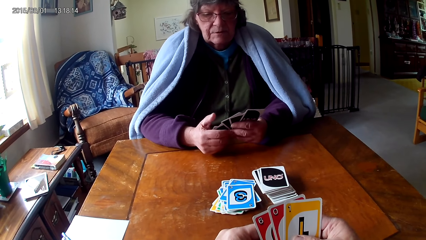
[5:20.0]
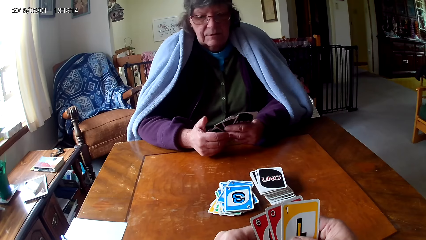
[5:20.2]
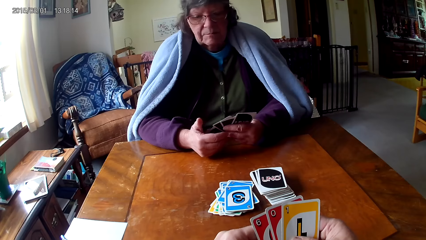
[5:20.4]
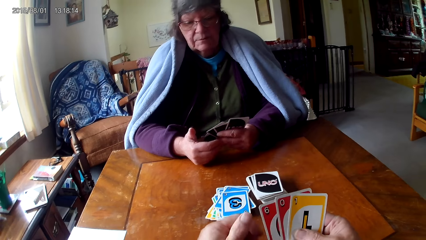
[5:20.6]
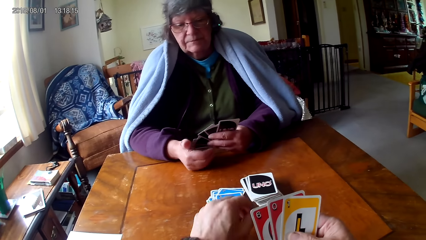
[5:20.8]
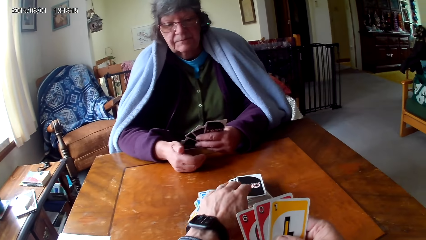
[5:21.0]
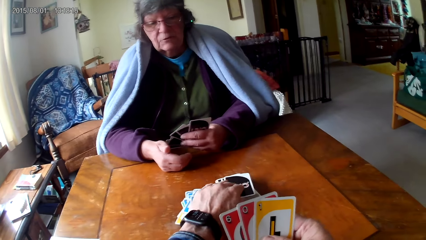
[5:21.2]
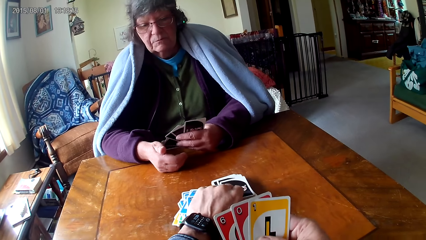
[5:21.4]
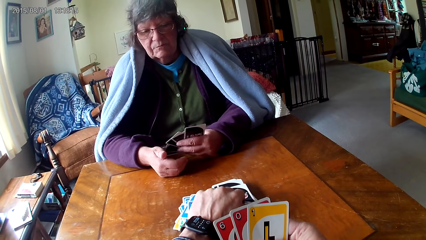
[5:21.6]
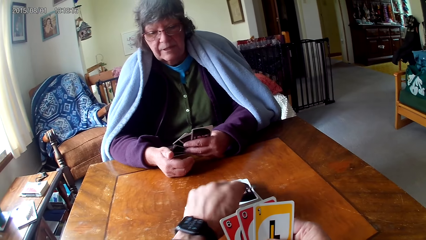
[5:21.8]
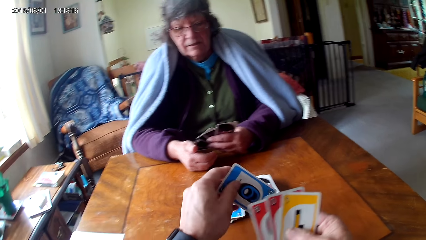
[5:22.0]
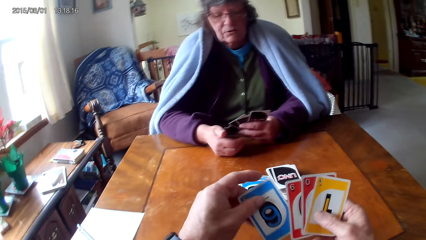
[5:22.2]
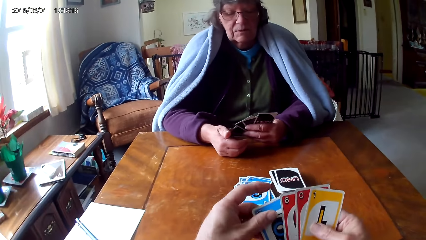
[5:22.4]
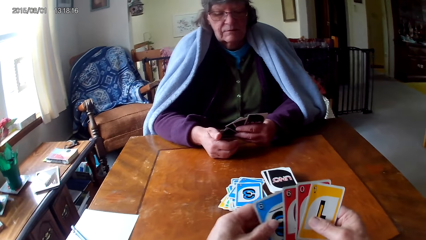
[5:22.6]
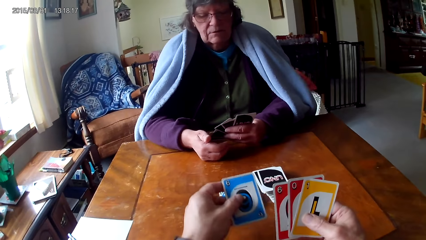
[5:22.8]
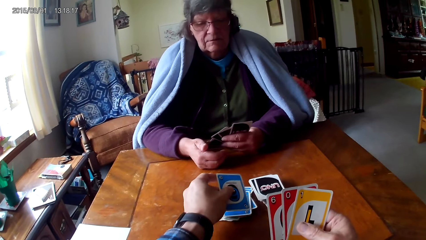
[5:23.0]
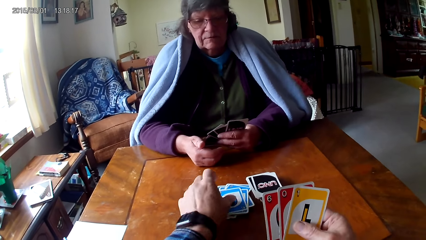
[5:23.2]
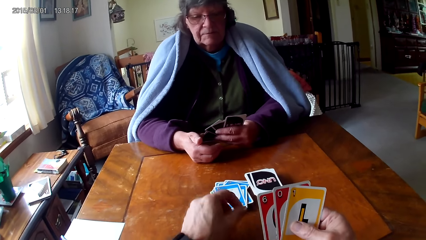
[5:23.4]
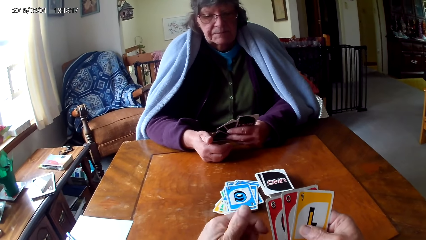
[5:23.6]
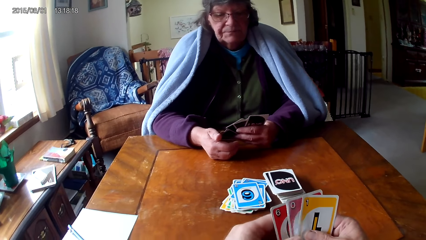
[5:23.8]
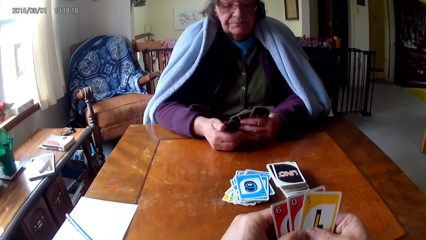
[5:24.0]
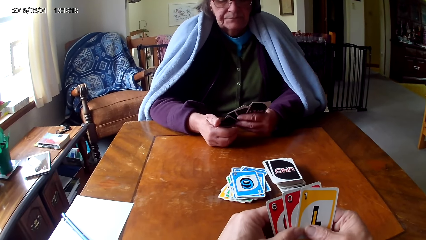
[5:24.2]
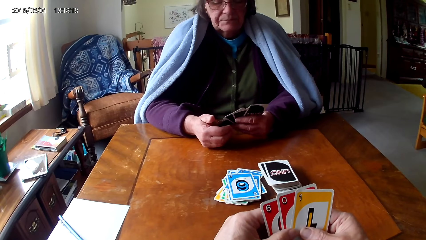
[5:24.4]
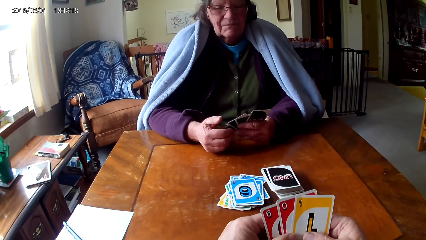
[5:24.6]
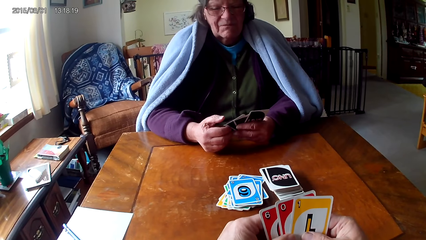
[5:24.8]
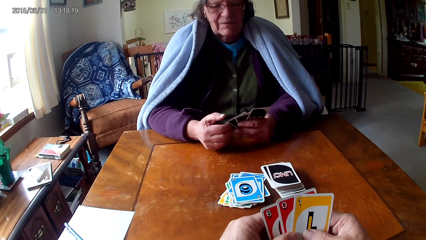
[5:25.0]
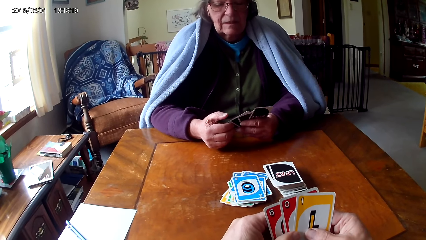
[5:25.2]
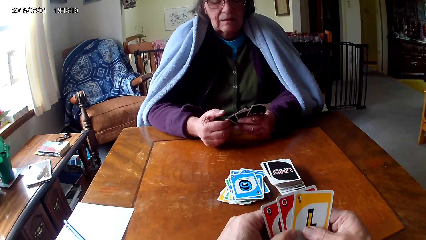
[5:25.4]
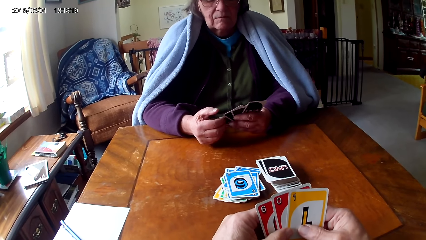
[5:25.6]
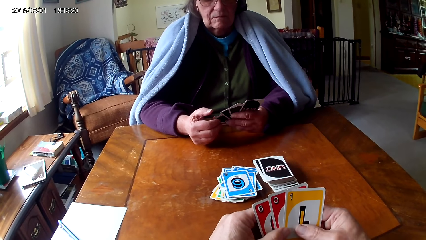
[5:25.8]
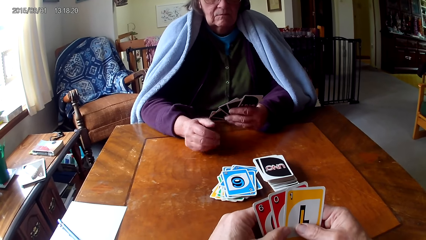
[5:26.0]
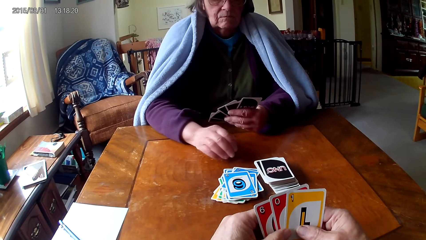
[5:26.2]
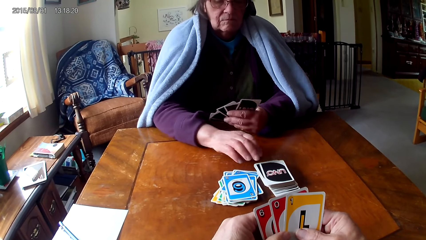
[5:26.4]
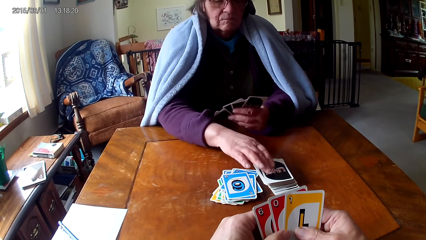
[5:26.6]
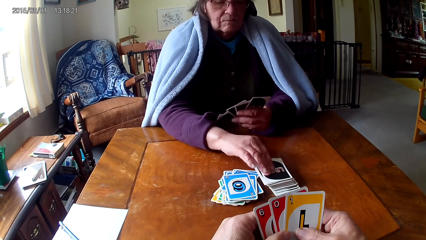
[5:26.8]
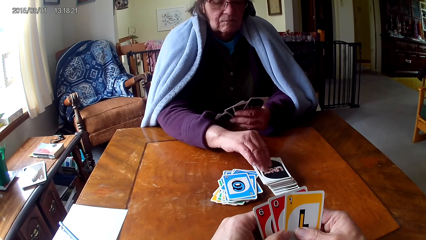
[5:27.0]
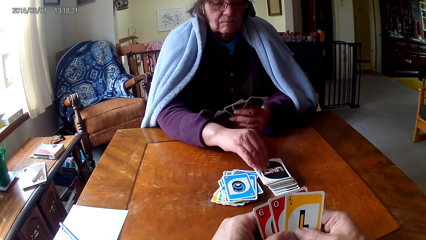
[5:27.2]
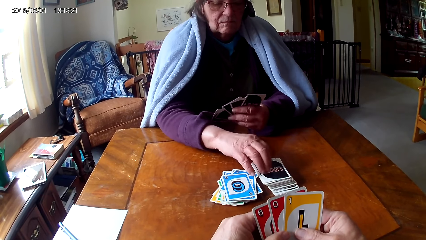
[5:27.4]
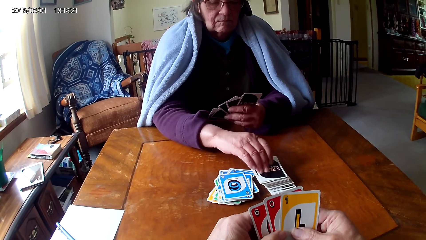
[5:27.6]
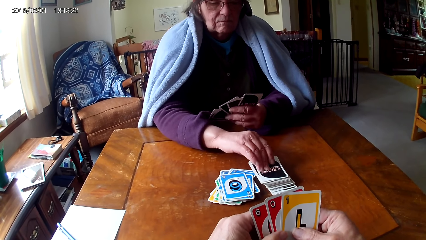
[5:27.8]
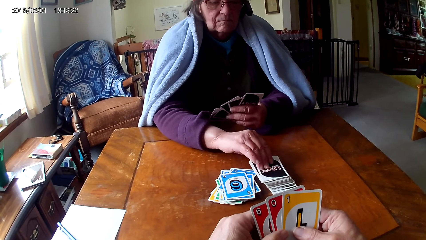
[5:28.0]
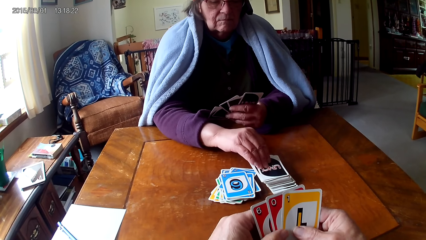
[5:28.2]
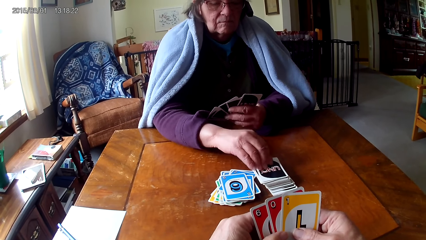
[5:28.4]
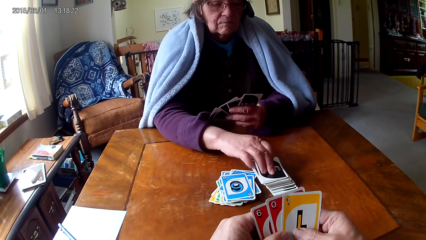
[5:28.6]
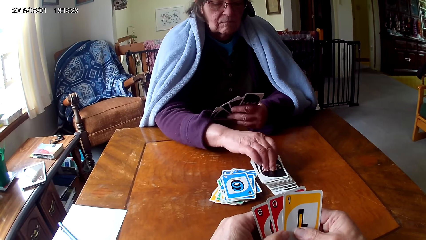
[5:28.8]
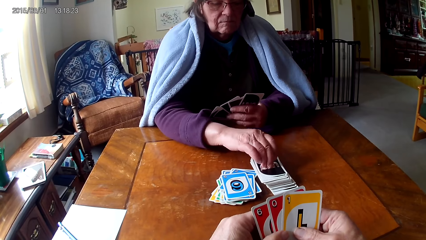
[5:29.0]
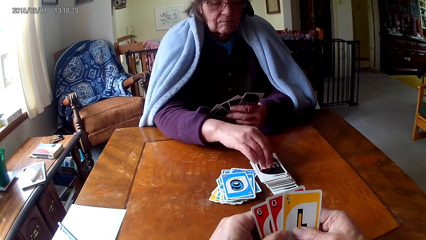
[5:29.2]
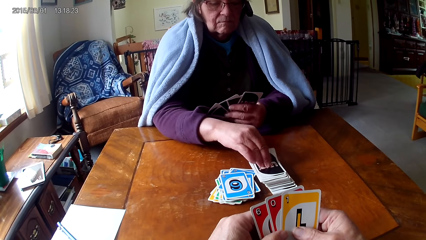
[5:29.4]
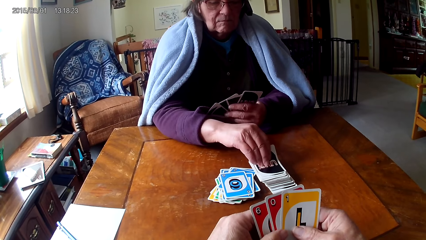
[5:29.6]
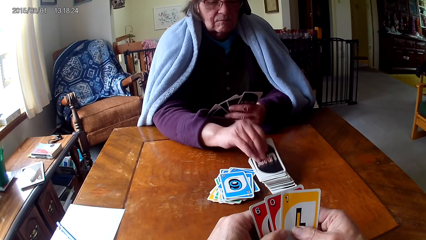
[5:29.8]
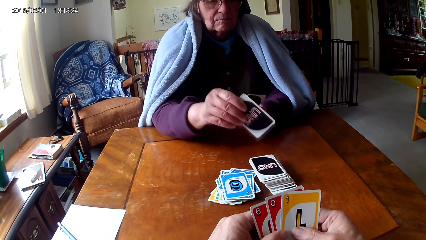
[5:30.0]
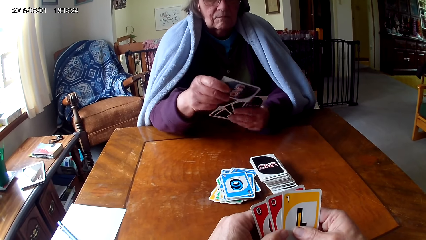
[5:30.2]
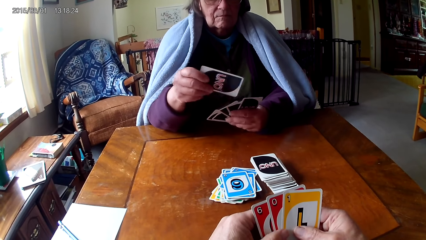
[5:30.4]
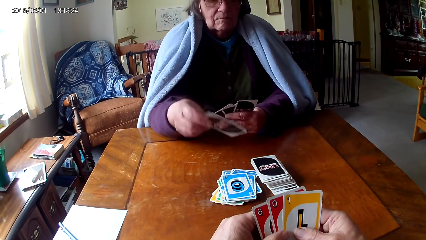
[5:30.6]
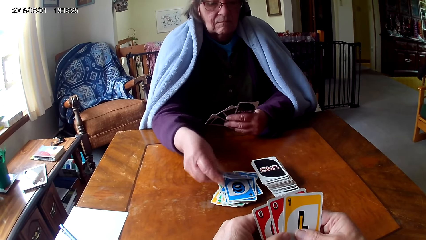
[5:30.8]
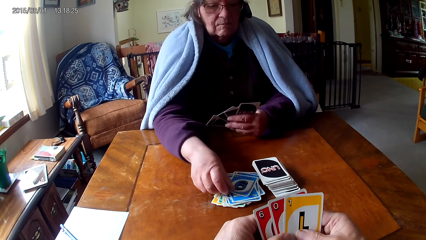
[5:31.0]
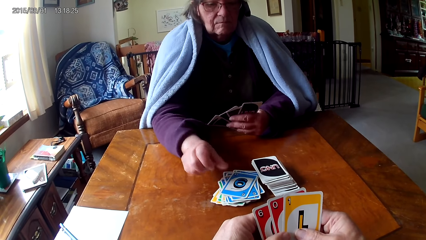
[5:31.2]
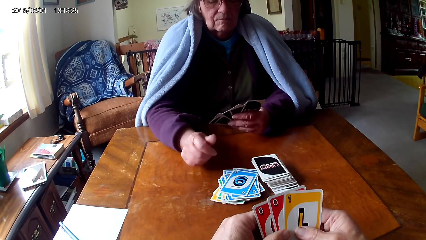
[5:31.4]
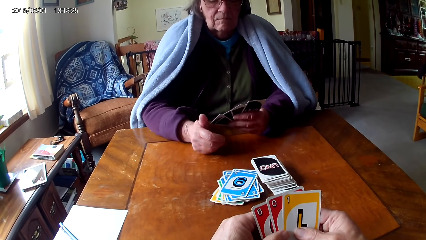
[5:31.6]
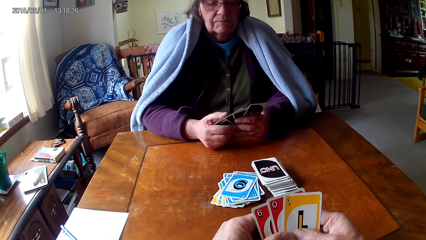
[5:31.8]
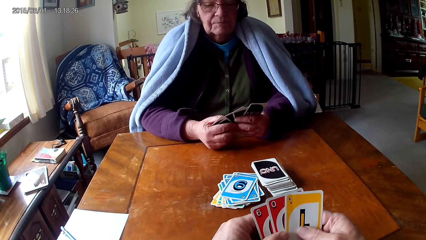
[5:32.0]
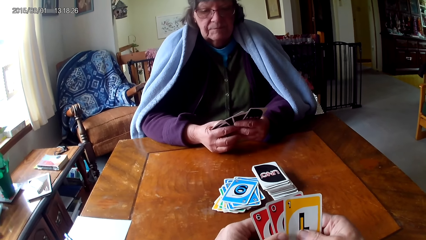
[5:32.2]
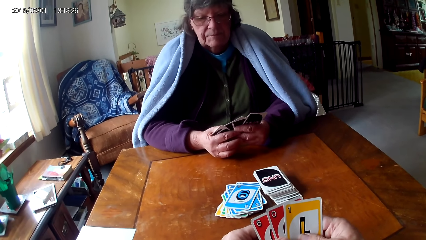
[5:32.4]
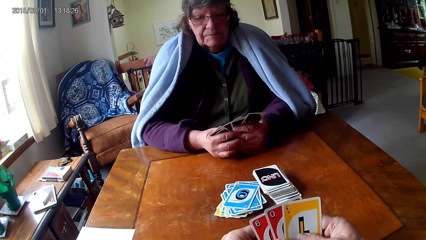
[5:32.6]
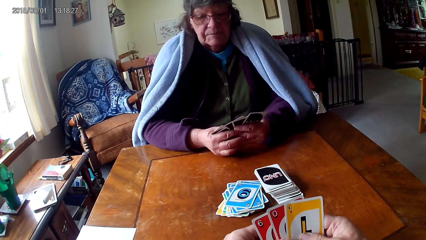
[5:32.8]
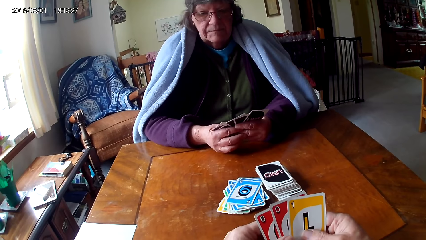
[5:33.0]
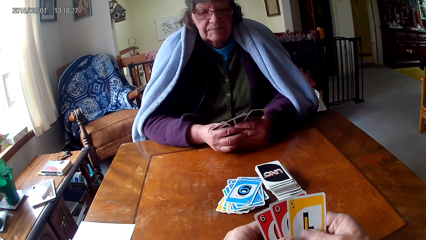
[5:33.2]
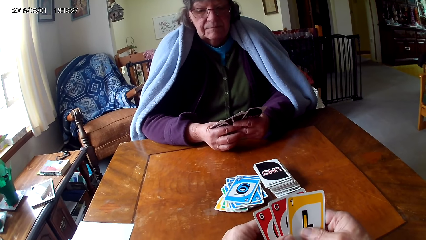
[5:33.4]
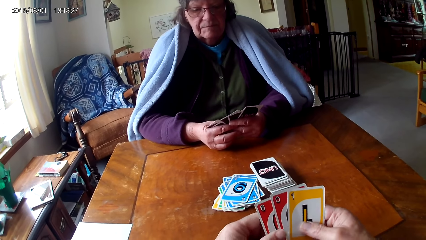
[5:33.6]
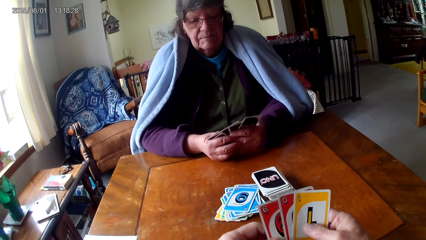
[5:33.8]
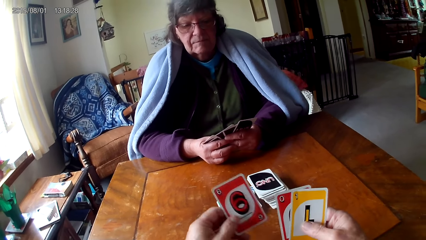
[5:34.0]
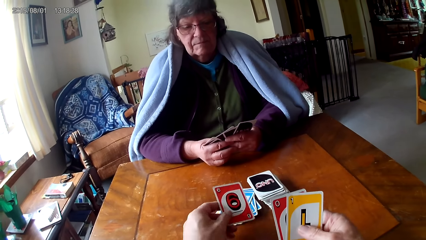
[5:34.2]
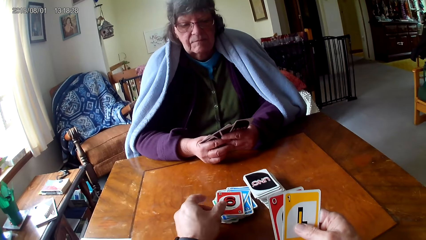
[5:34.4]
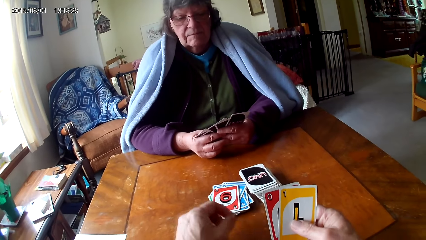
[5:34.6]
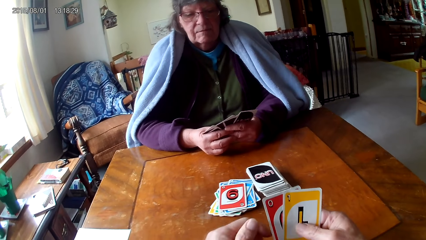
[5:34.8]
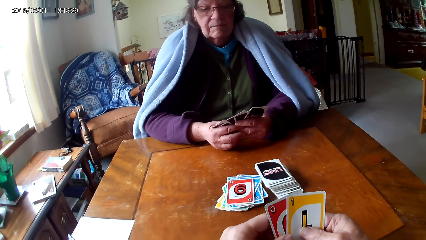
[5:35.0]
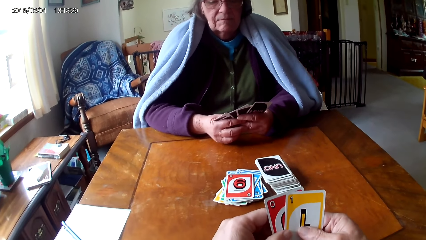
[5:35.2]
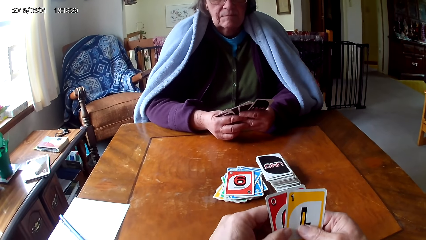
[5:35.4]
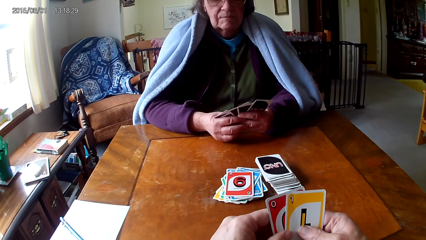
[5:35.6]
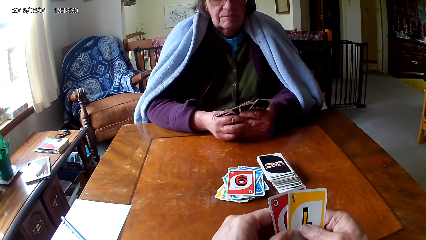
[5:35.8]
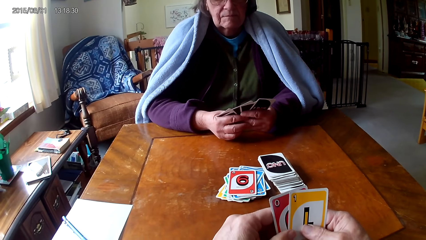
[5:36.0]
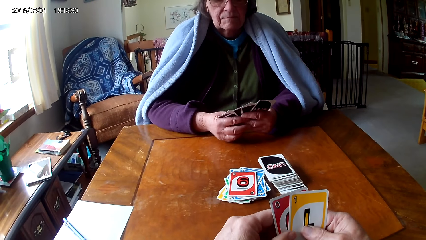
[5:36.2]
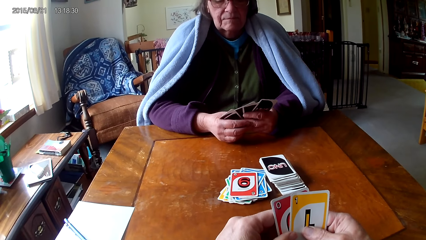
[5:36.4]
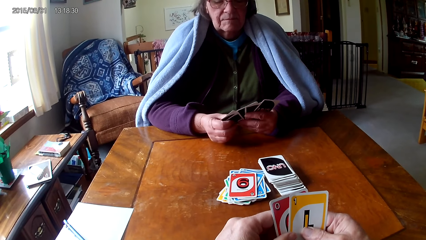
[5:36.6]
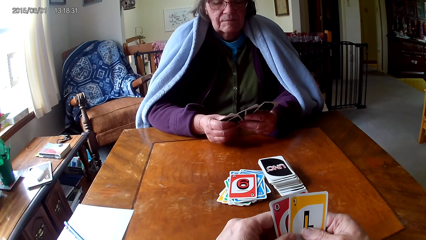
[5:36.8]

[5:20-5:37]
The camera wearer picks a card on the table and places the card on the table. A woman picks a card on the table and places the card on the table. The camera wearer places the card on the table.
